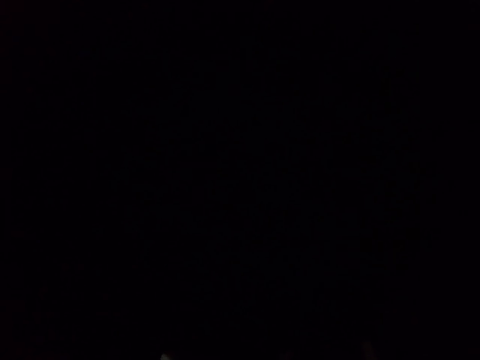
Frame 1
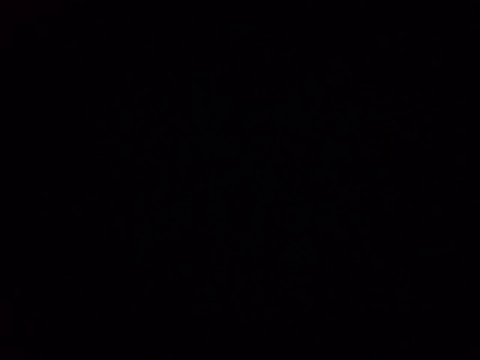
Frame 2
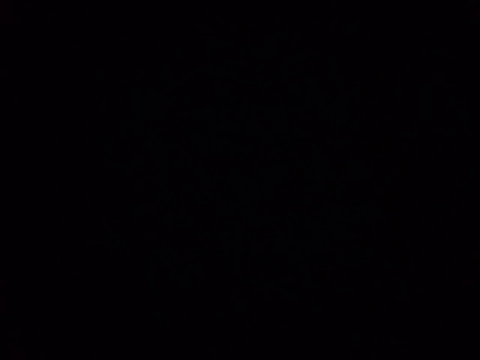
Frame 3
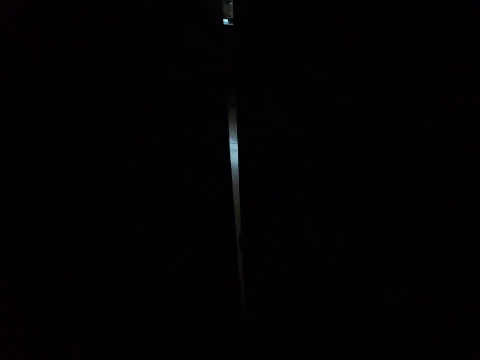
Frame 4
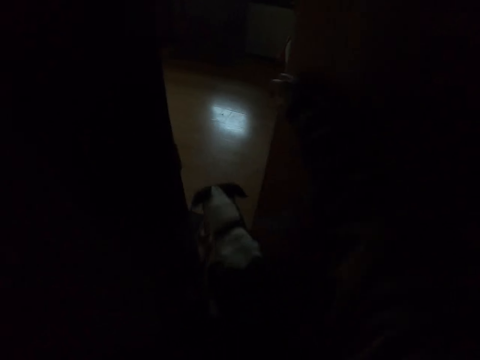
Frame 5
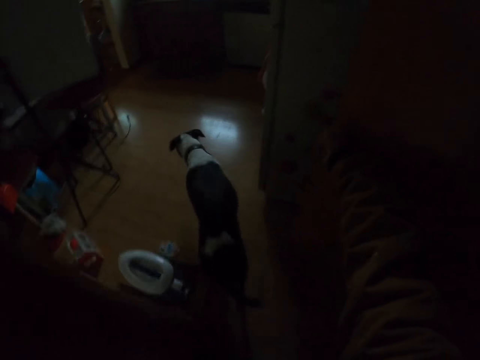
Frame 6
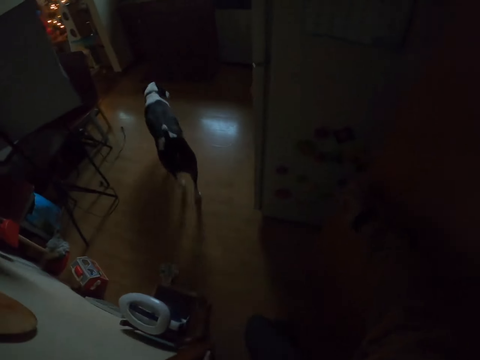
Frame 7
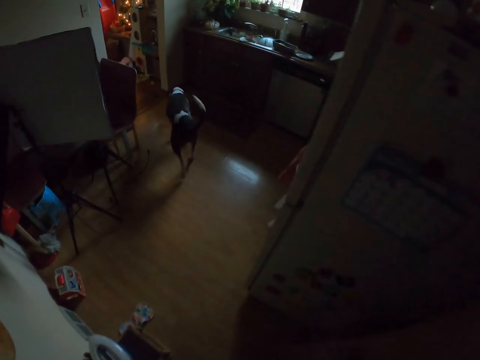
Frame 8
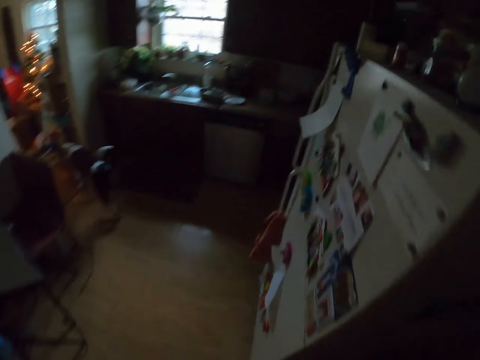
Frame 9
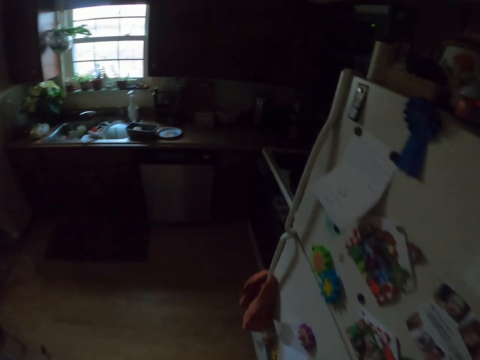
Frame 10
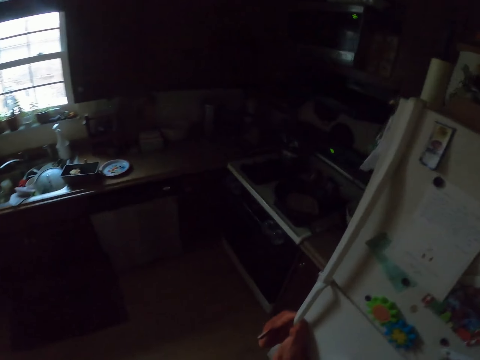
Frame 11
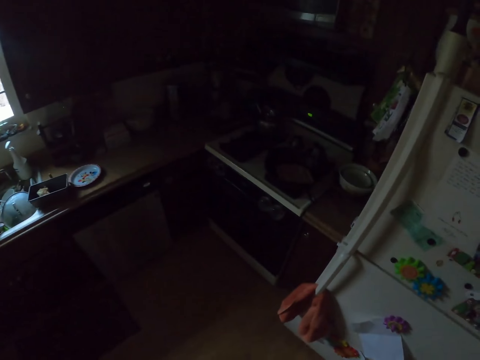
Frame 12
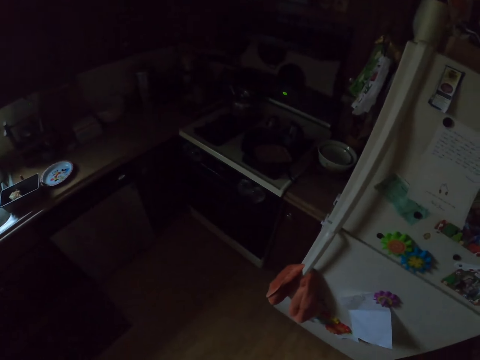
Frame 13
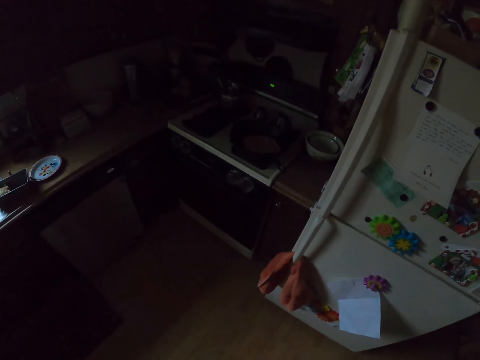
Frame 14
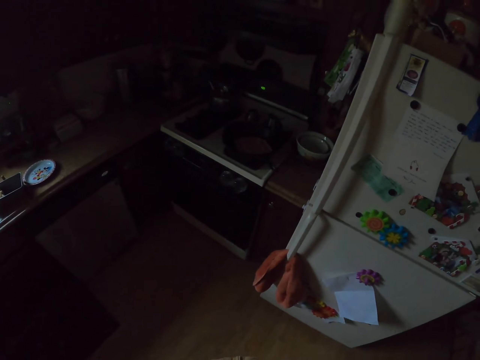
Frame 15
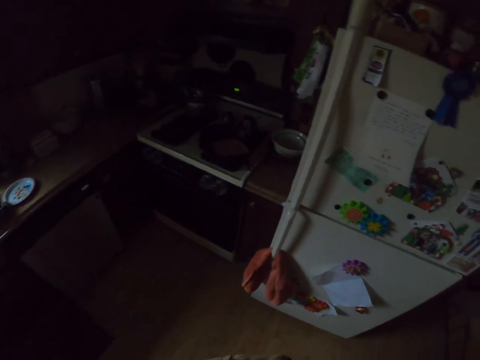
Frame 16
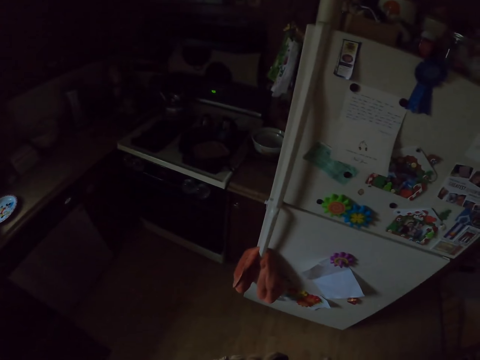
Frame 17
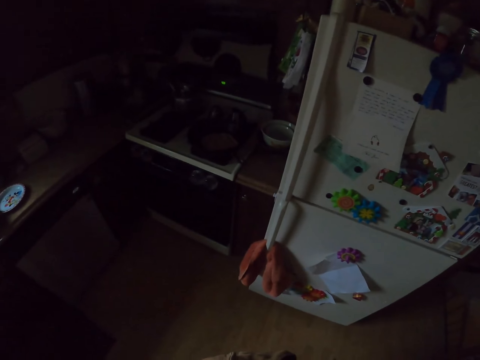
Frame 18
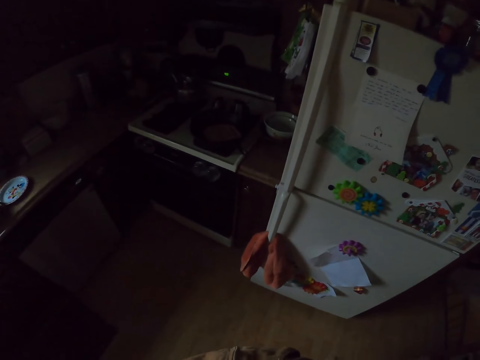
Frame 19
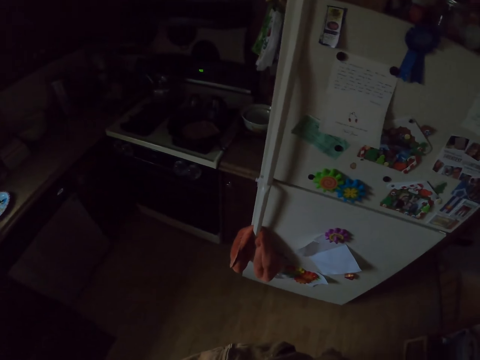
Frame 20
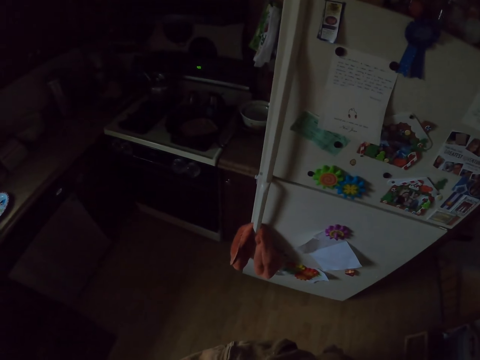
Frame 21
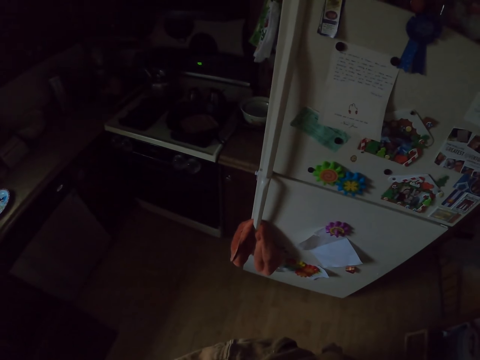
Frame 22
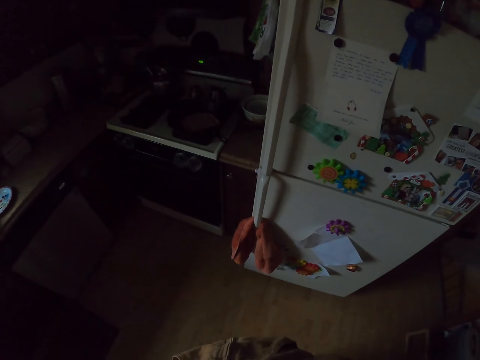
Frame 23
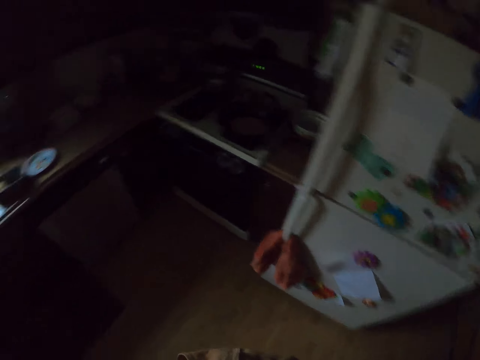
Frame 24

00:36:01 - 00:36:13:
The camera wearer looks around and stands.

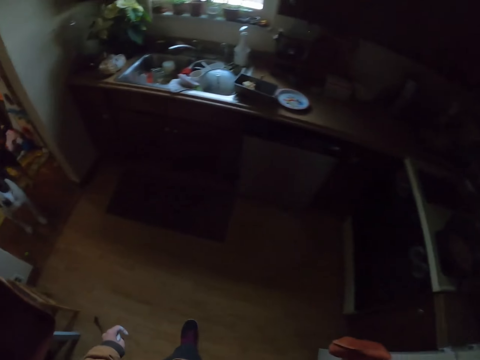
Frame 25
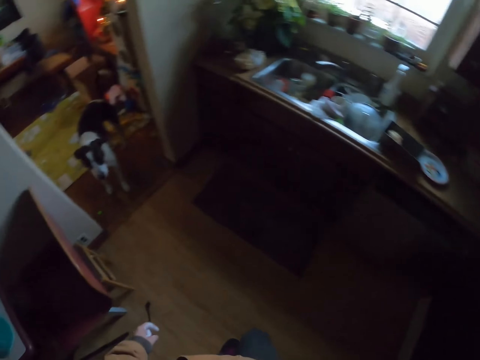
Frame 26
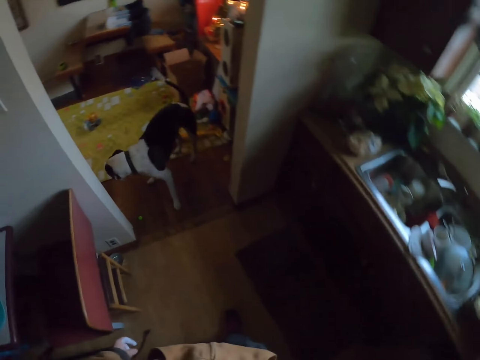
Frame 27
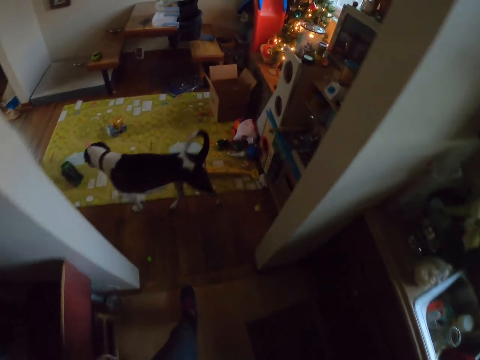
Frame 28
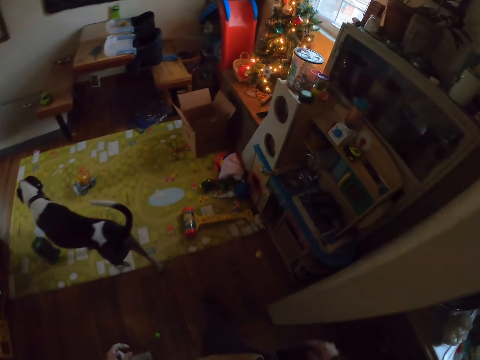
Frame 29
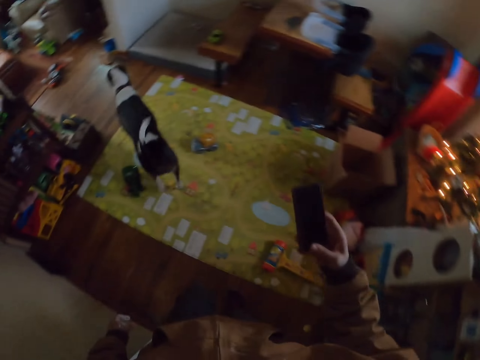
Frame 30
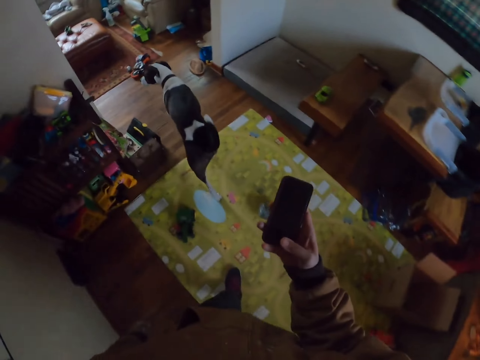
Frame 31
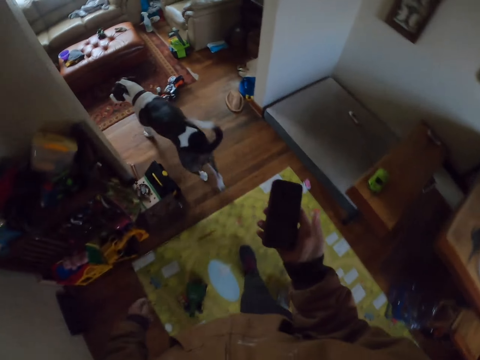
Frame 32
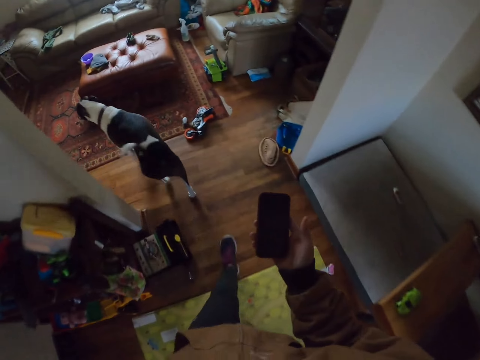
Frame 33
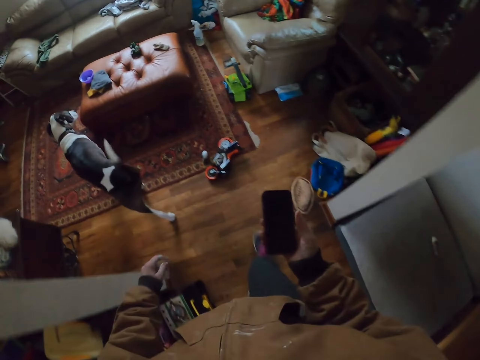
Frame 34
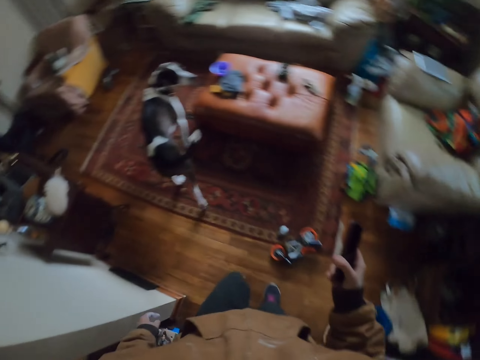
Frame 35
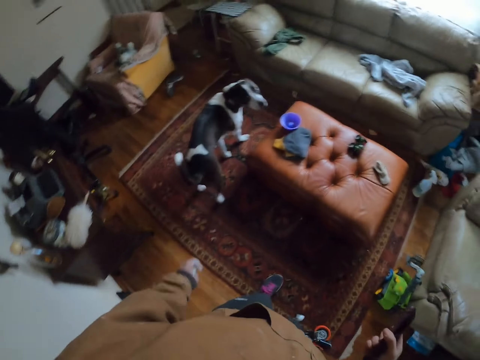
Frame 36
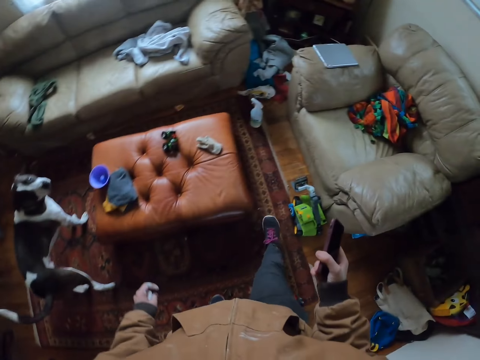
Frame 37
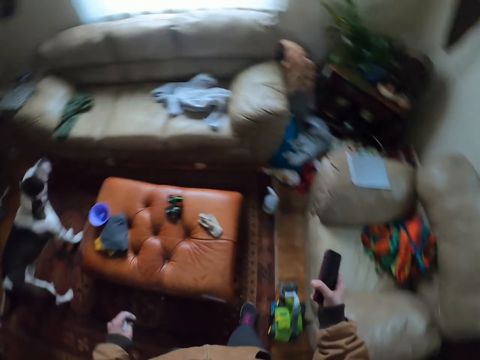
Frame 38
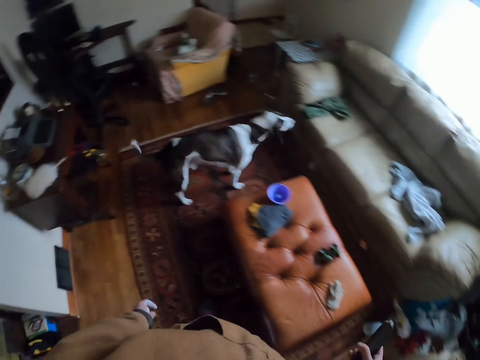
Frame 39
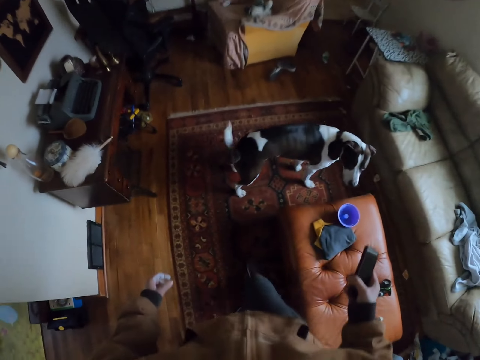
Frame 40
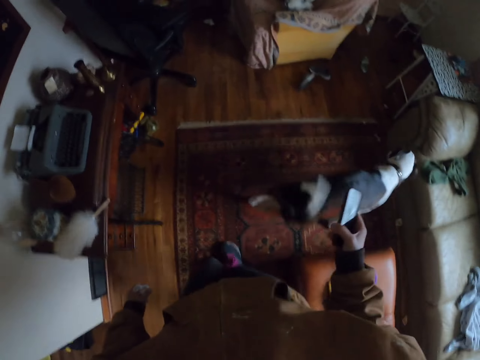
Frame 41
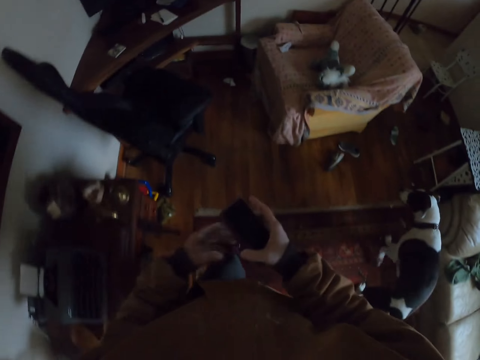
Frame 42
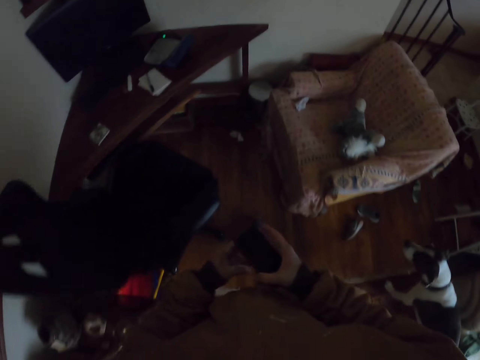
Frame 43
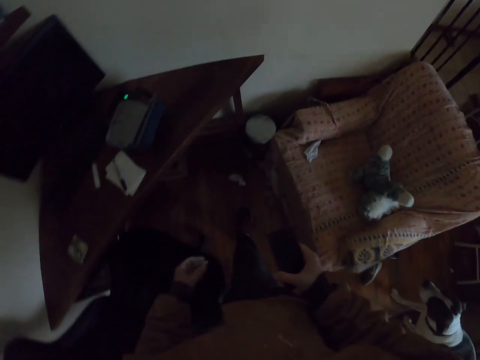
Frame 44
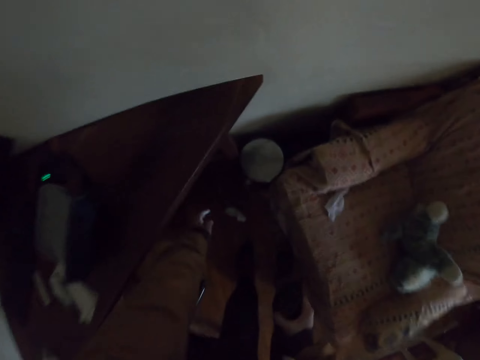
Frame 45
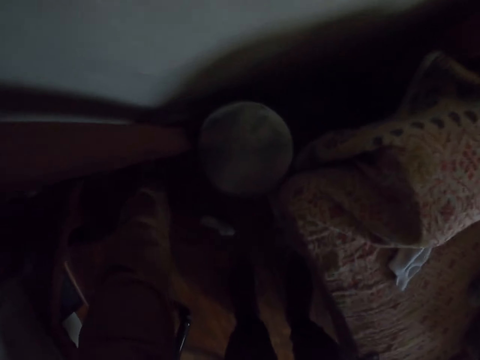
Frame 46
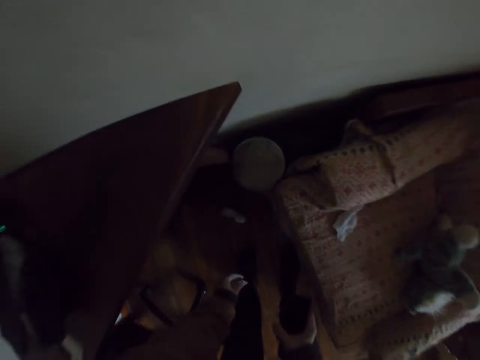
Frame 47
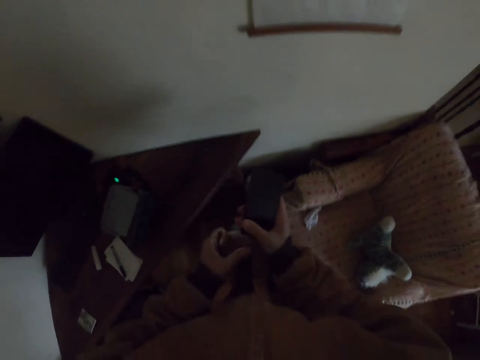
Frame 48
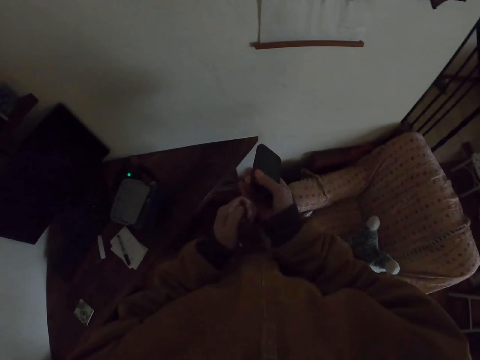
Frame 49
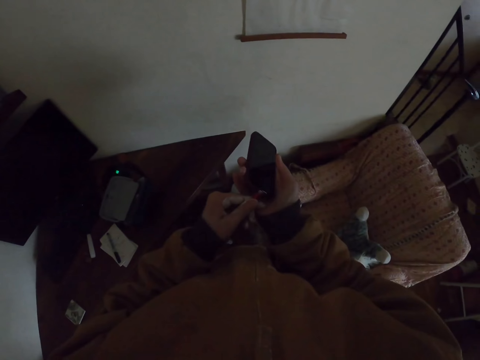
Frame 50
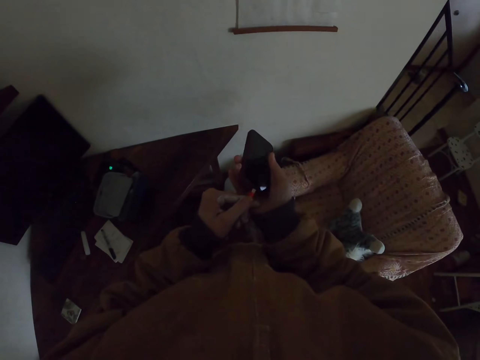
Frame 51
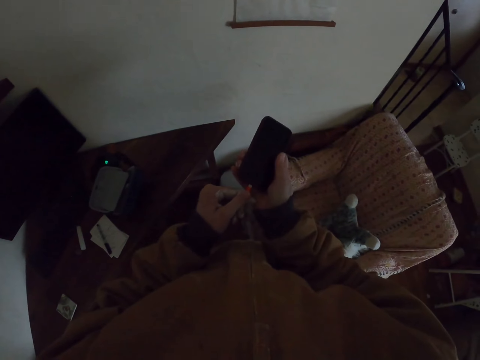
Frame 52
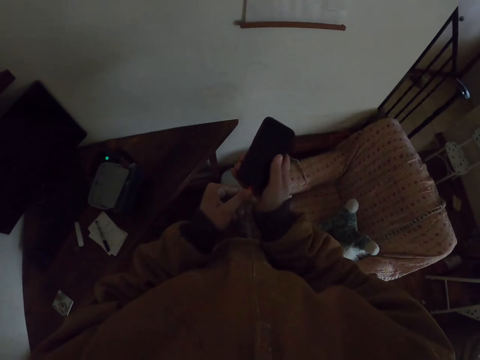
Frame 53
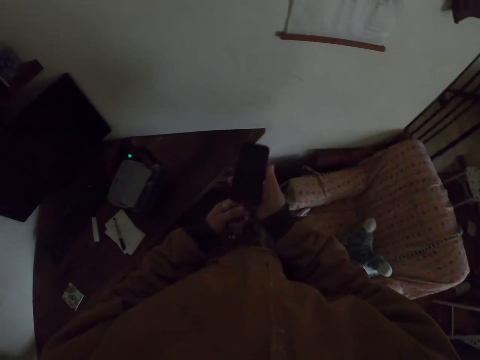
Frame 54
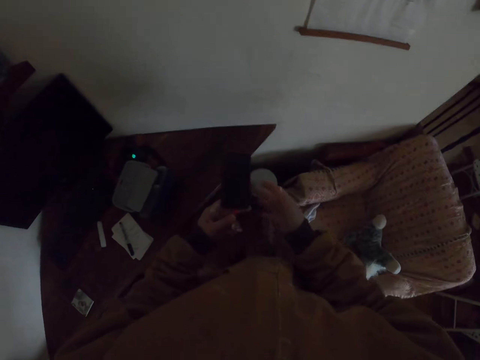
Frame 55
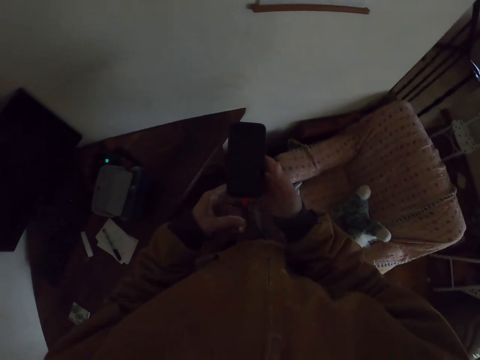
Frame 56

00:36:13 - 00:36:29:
The camera wearer walks around. They look at the phone. They step forward. They hold the phone. They step forward again. They turn around and walk around. They touch the phone. They step forward. They pick up the cable. They bend down. They hold the cable. They connect the cable to the phone. They look at the phone.
